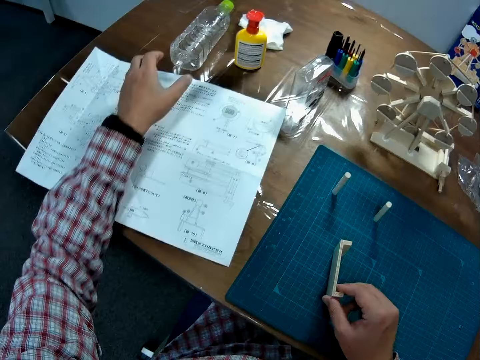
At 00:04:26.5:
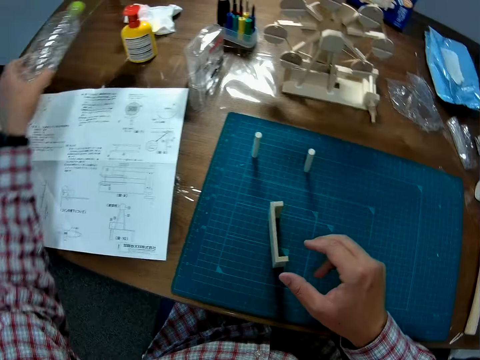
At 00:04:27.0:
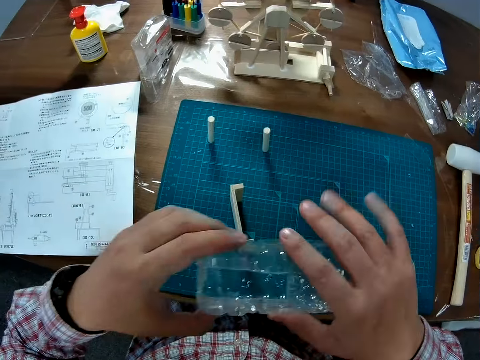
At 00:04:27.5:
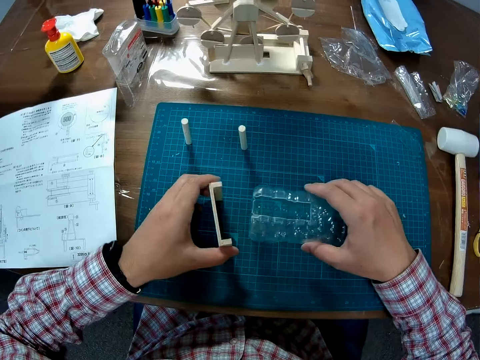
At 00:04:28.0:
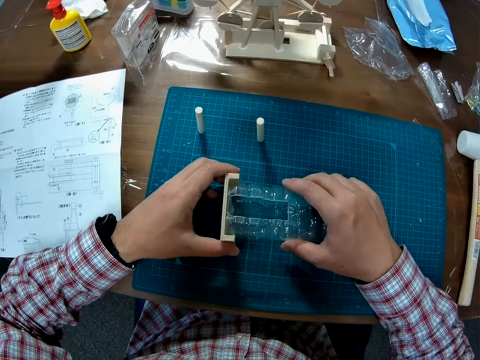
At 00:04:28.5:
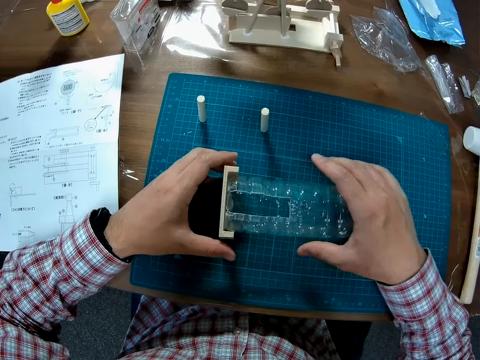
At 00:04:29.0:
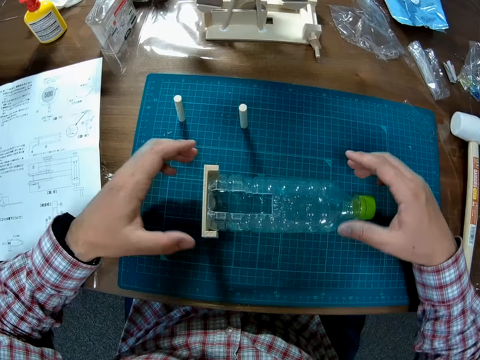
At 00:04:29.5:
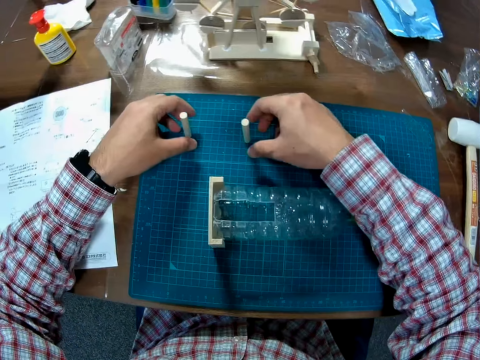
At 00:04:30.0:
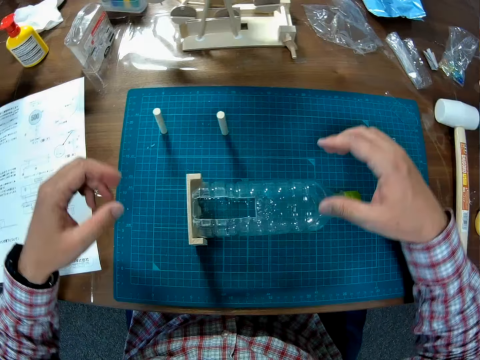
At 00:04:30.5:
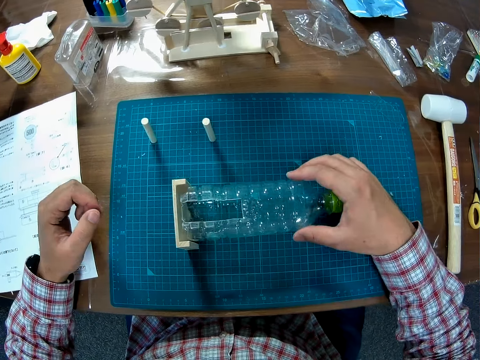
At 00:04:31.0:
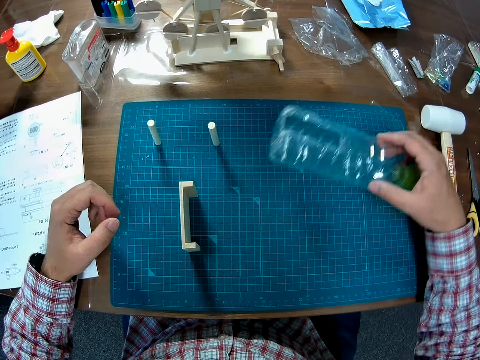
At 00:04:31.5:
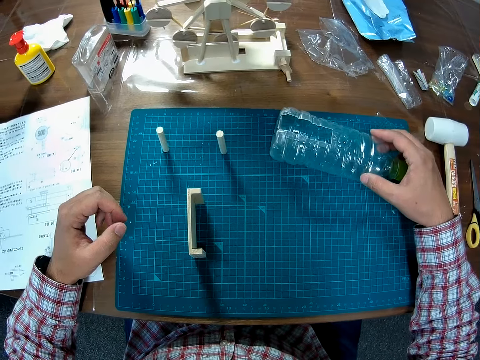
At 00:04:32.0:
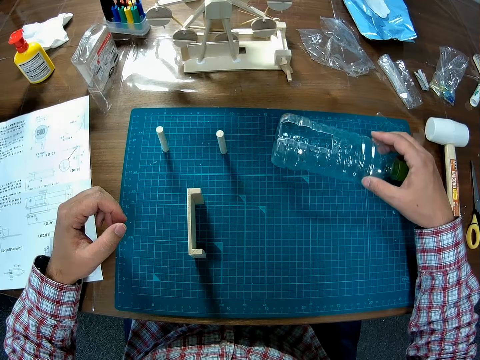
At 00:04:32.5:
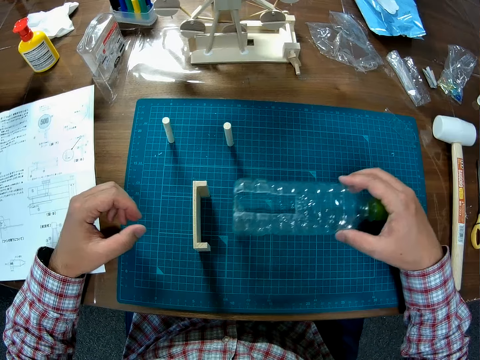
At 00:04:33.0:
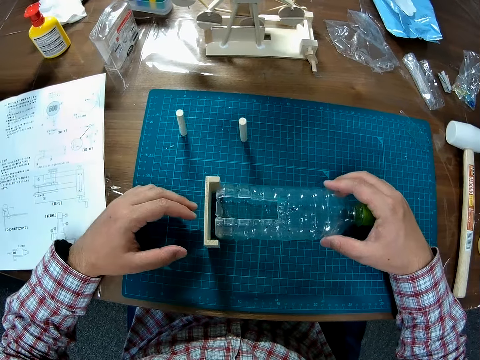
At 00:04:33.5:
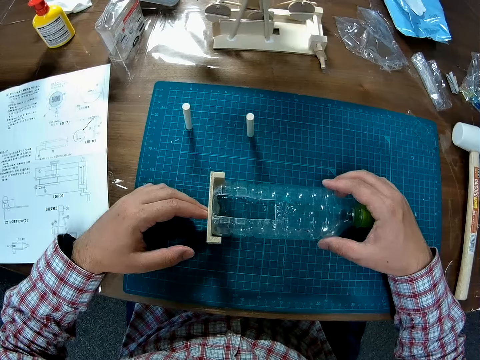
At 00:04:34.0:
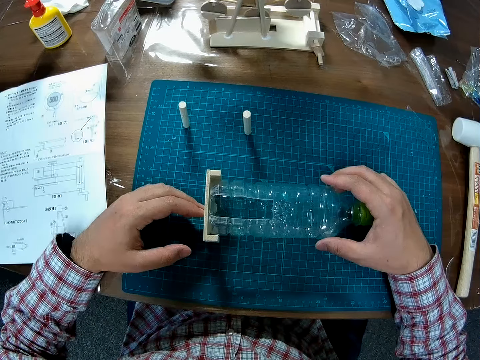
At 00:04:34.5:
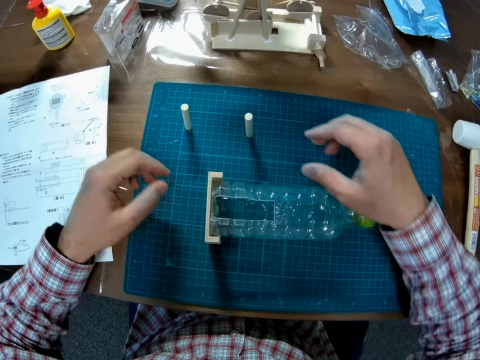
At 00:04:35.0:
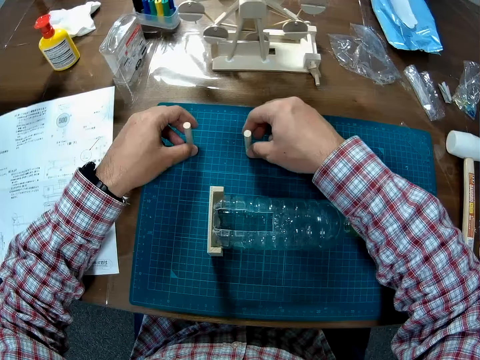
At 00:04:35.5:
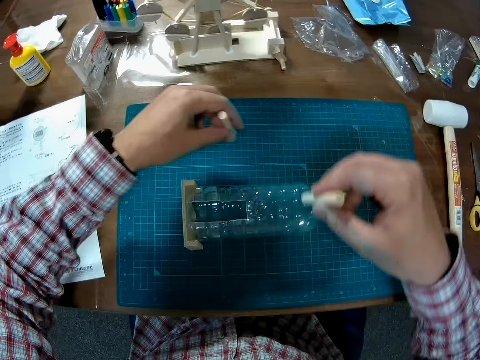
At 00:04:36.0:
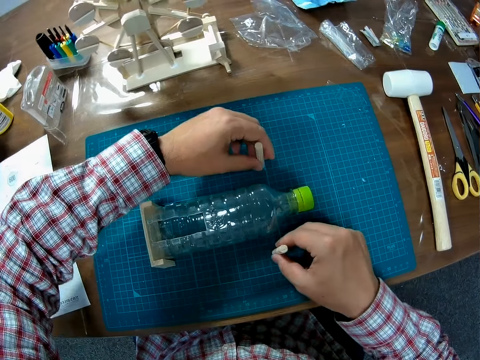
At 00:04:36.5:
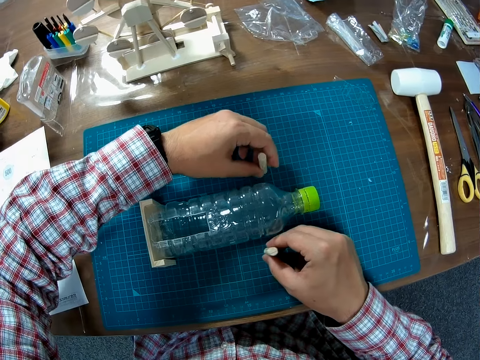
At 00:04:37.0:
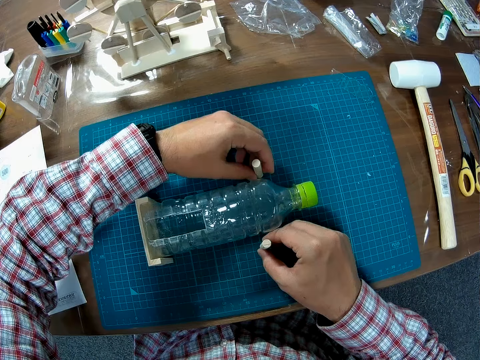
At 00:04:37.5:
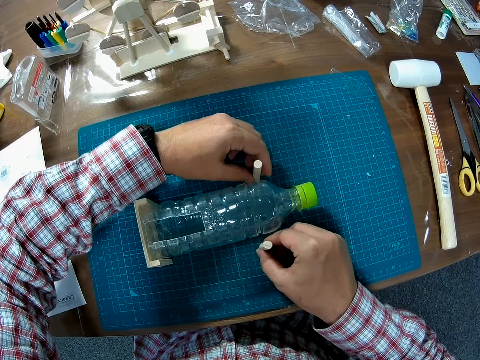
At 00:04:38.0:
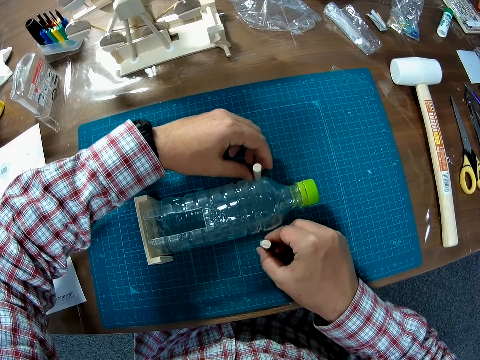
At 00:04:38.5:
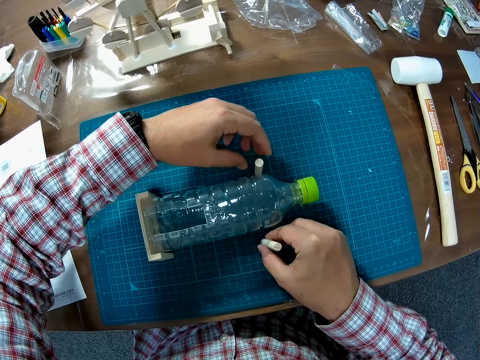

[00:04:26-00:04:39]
The camera wearer places the piece of wood on a cutting mat. He picks up the bottle on the table with his left hand. He handles the bottle with the right hand. He adjusts the piece of wood. He places the bottle on the sheet. He adjusts the bottle and joins the piece of wooden craft and the bottle together. He picks up the bottle. He adjusts the bottle on the piece of wood and adjusts the piece of wooden craft on the sheet. He picks up small pieces of wood and places the small pieces of wood closer to the bottle.

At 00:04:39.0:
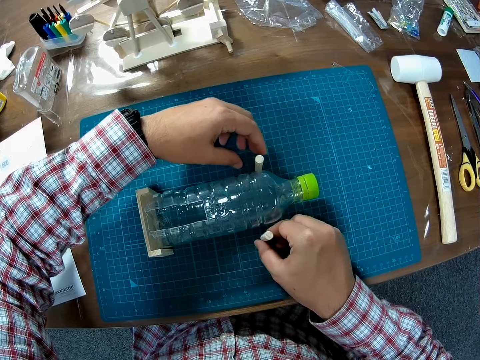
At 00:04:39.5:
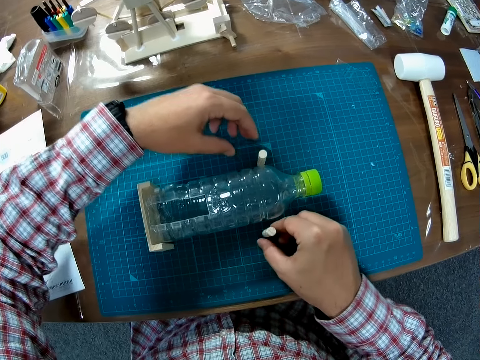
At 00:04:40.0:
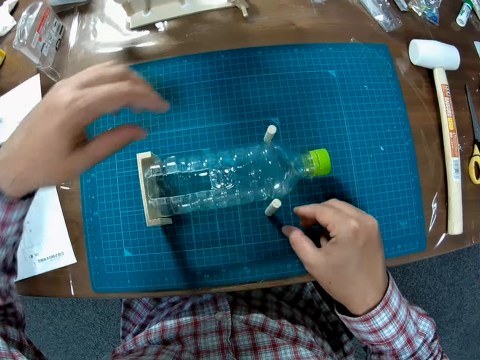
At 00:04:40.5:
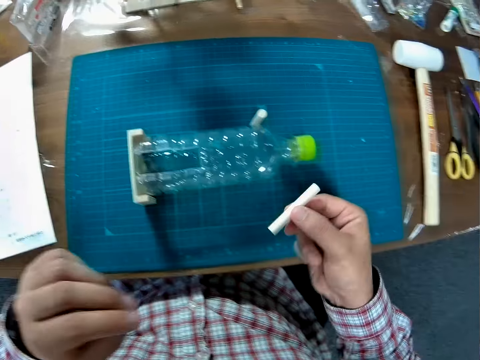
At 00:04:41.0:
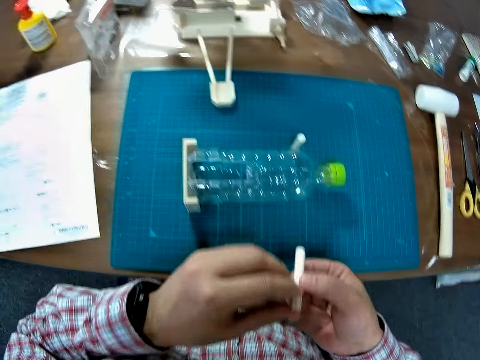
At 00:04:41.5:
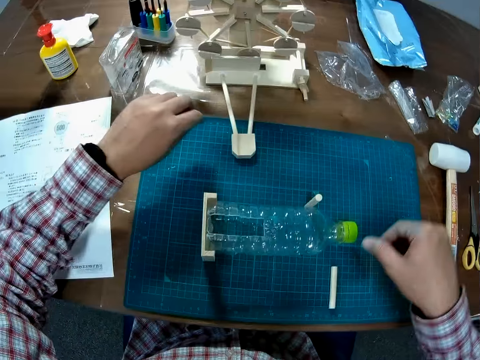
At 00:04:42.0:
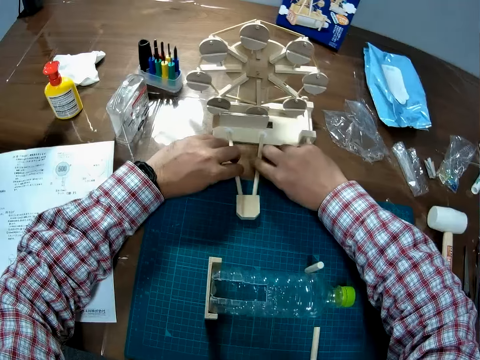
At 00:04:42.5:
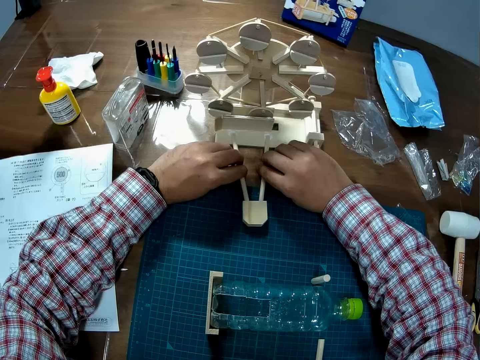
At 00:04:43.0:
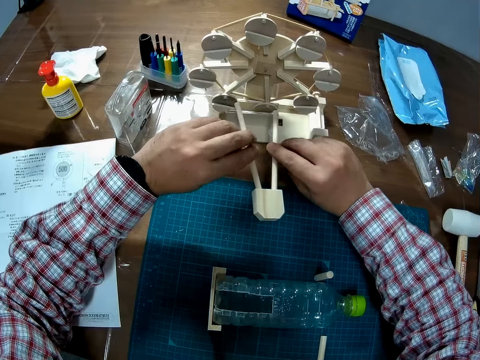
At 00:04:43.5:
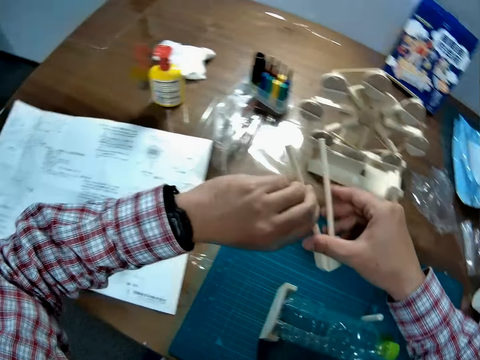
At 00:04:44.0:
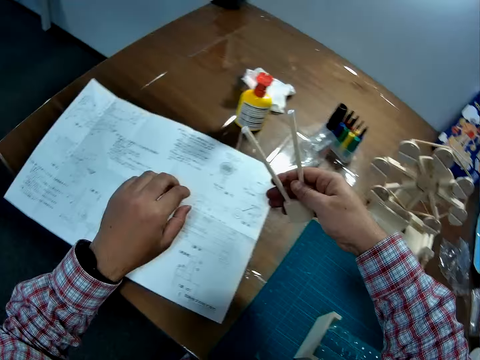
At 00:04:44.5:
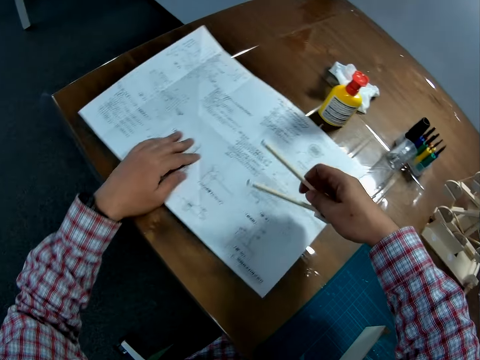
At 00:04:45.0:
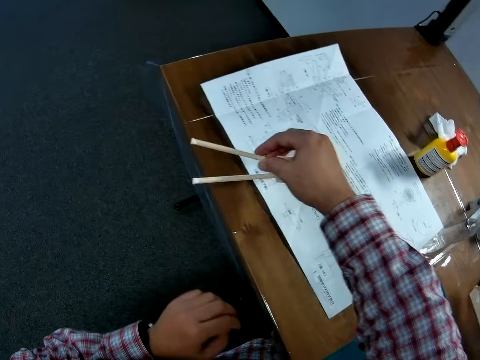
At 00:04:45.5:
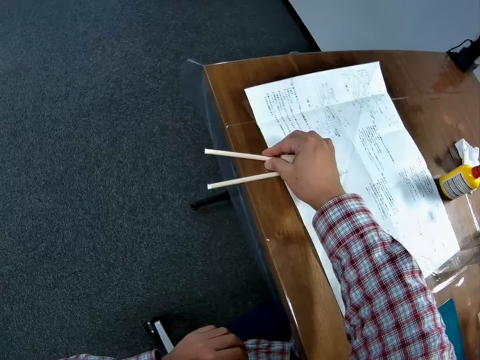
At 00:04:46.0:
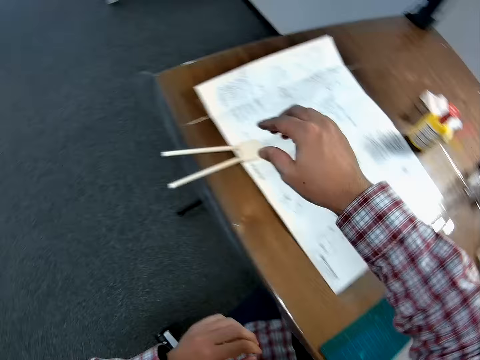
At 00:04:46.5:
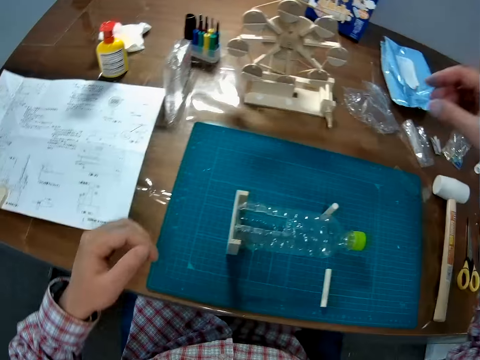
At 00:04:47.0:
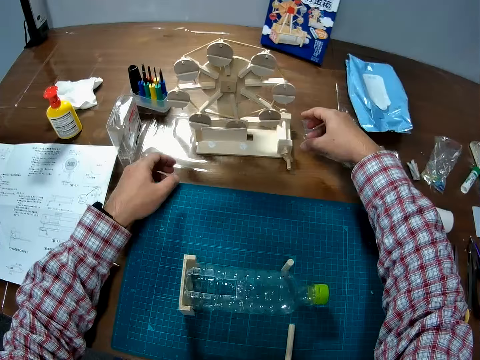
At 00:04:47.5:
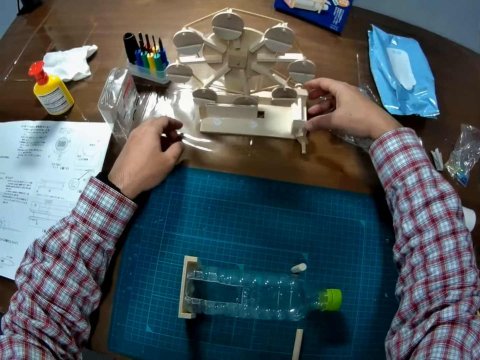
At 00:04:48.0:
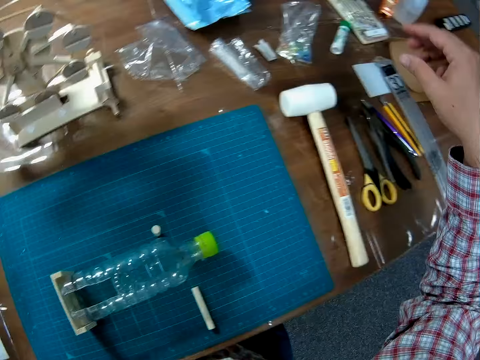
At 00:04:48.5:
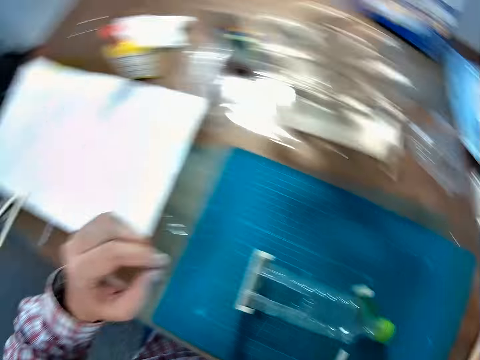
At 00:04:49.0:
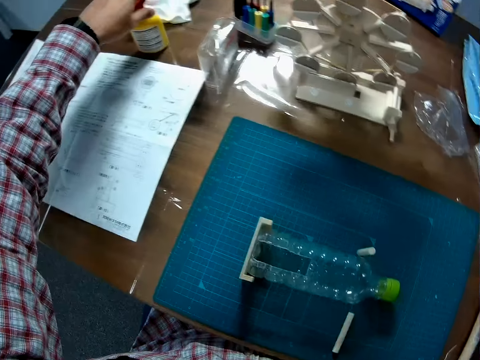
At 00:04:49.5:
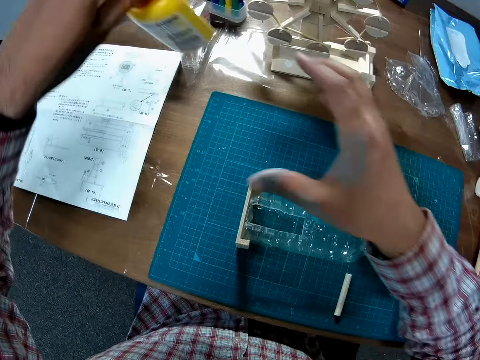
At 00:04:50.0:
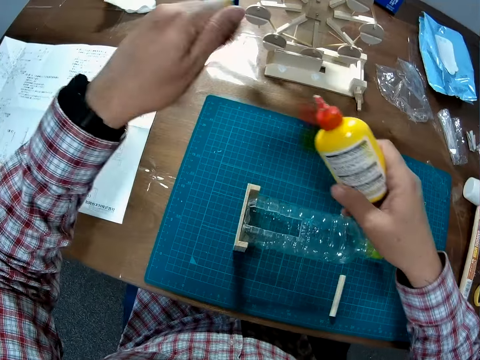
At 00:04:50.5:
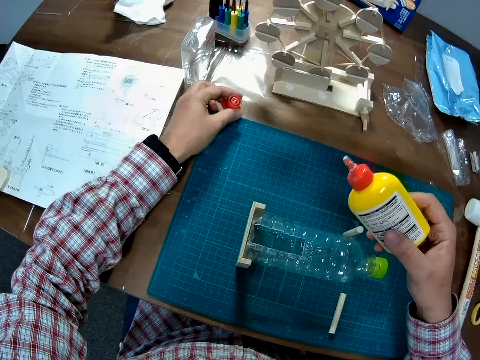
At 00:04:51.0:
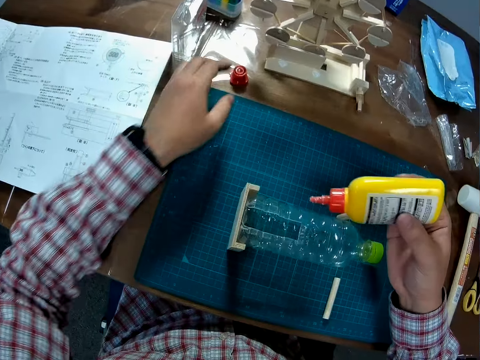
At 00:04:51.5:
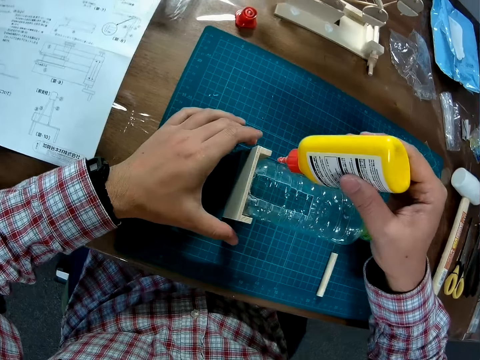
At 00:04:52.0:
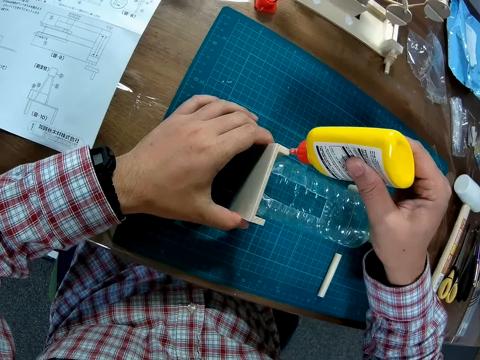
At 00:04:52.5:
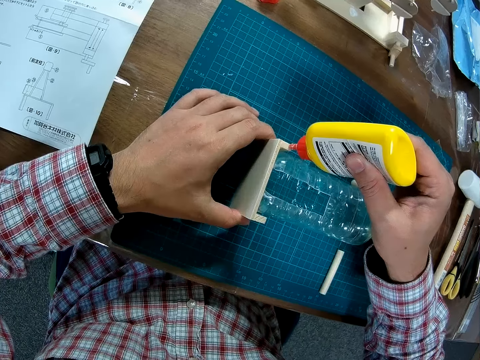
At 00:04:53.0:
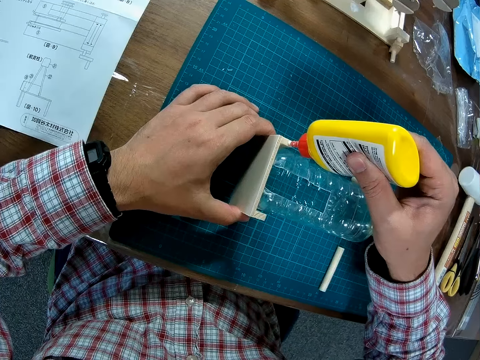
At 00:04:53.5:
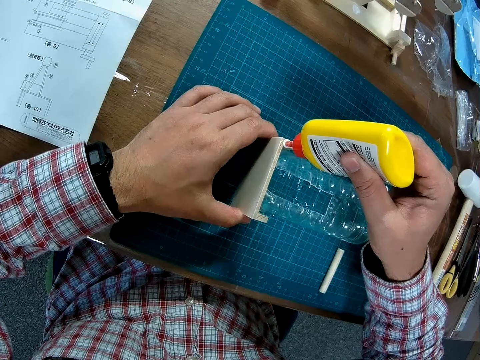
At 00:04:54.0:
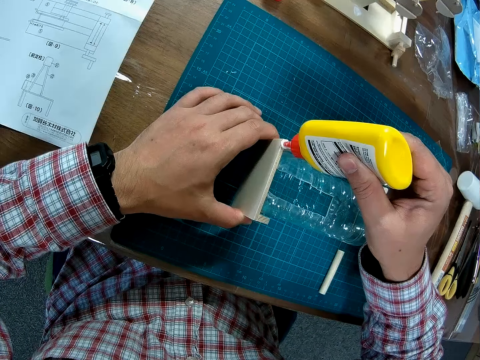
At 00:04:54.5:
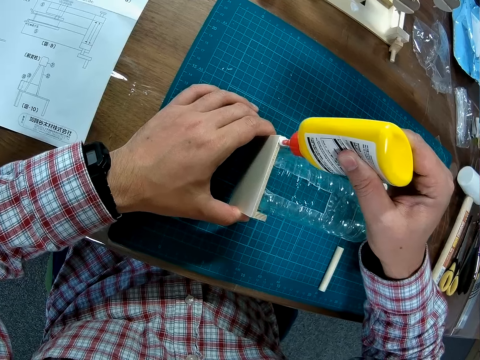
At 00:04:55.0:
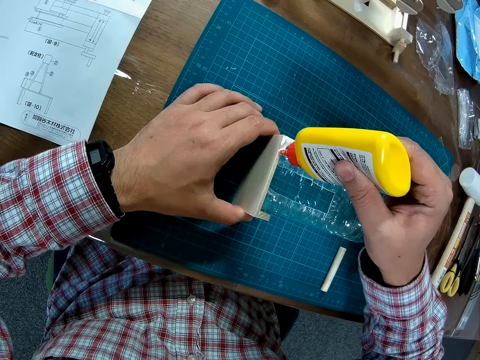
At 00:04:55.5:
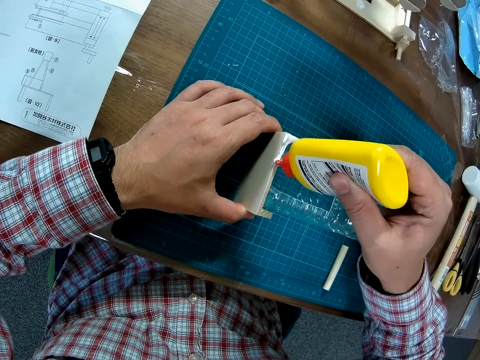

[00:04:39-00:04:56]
The camera wearer picks up a small piece of wood and places the small piece of wood on a cutting mat. He picks up the unilateral support. He adjusts the wooden craft with his hands. He adjusts the instruction manual. He drops the piece on the blueprint. He touches the assembled piece. He picks up a superglue on the table. He opens the glue. He drops the glue lid on the table. He holds the wooden piece. He applies glue to the wooden piece.
